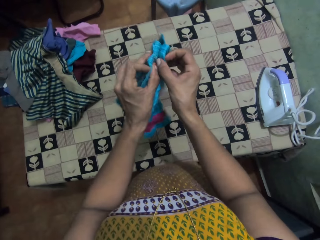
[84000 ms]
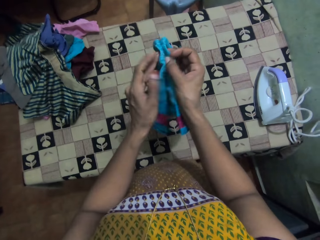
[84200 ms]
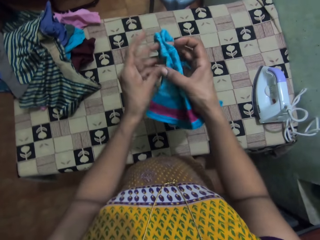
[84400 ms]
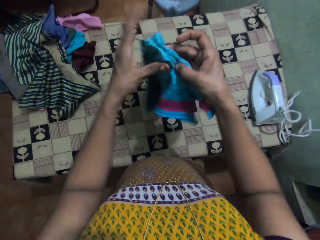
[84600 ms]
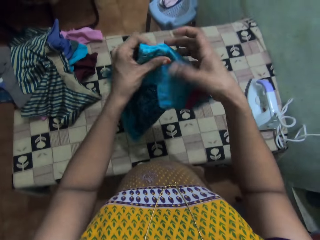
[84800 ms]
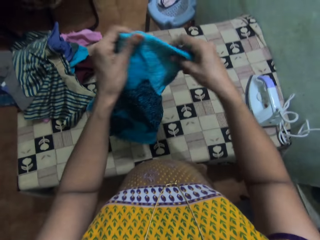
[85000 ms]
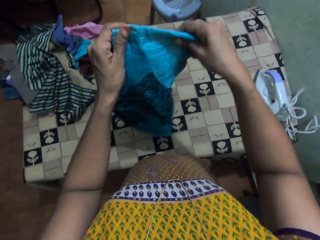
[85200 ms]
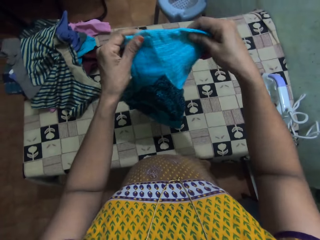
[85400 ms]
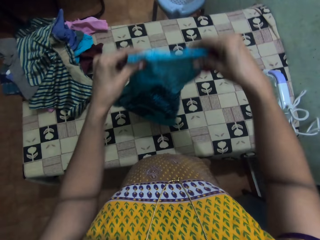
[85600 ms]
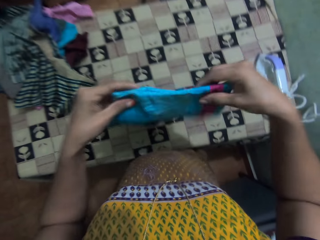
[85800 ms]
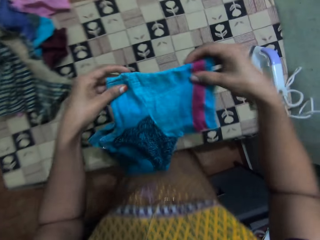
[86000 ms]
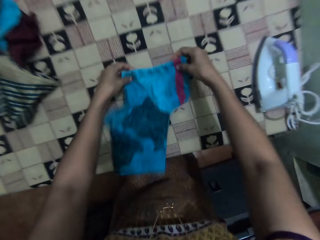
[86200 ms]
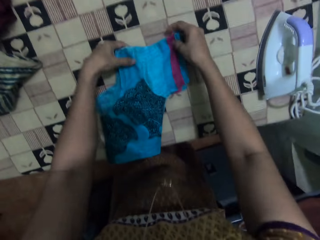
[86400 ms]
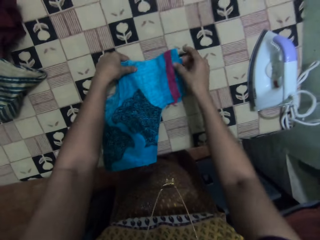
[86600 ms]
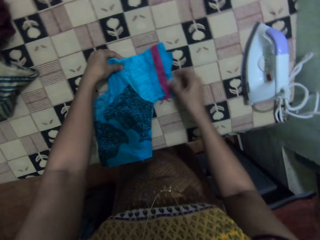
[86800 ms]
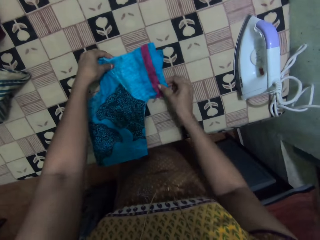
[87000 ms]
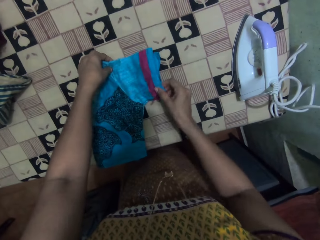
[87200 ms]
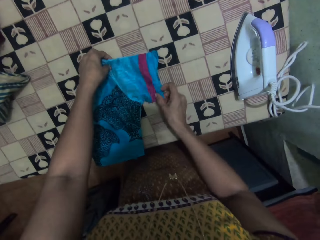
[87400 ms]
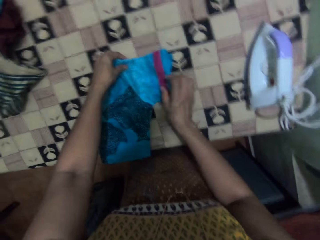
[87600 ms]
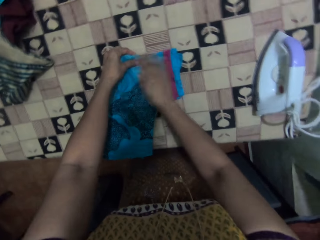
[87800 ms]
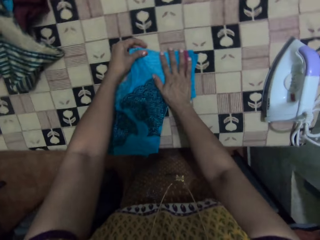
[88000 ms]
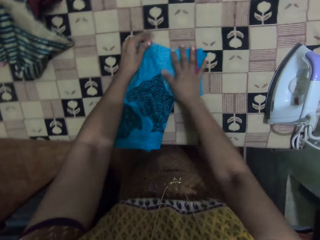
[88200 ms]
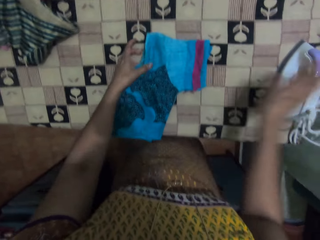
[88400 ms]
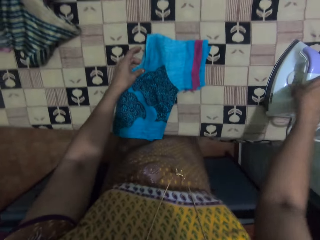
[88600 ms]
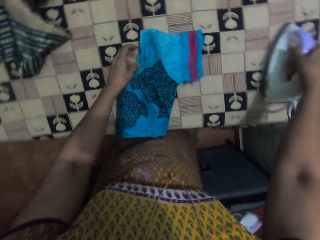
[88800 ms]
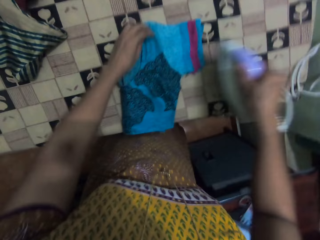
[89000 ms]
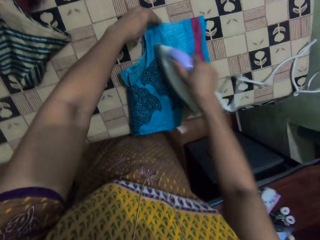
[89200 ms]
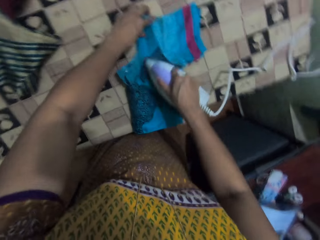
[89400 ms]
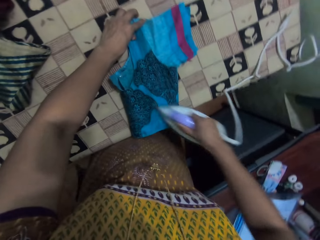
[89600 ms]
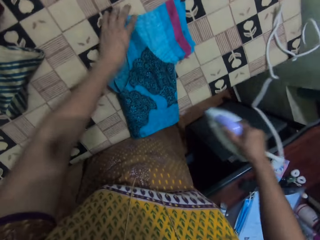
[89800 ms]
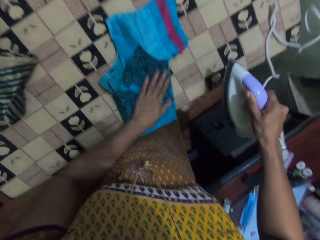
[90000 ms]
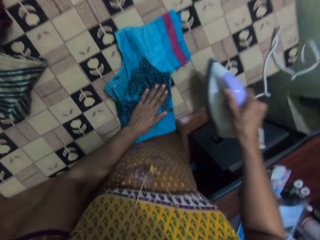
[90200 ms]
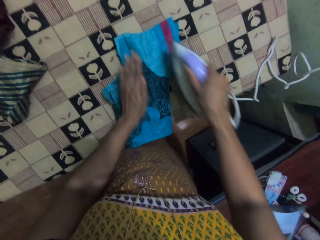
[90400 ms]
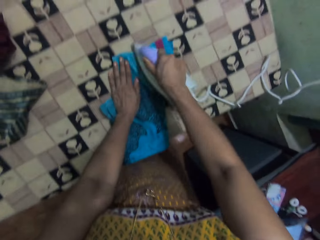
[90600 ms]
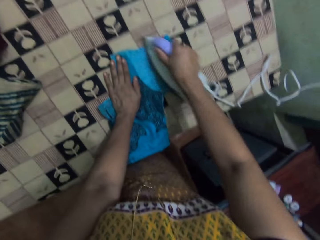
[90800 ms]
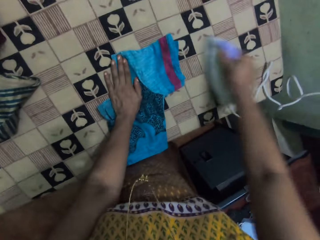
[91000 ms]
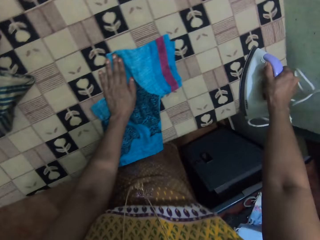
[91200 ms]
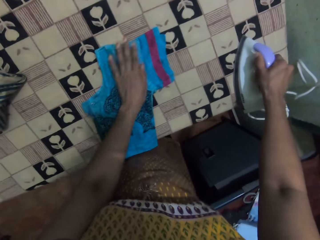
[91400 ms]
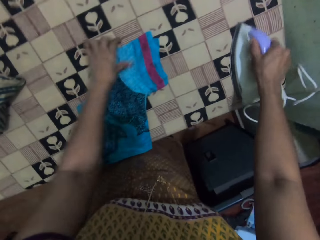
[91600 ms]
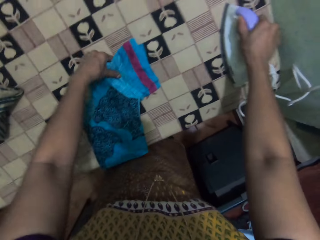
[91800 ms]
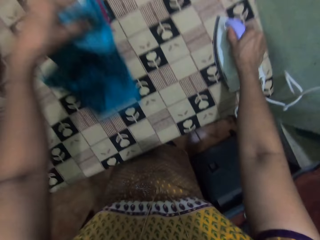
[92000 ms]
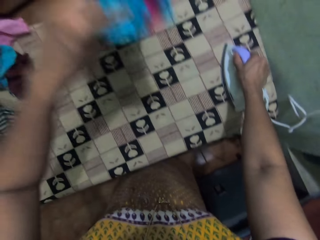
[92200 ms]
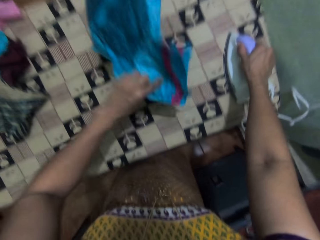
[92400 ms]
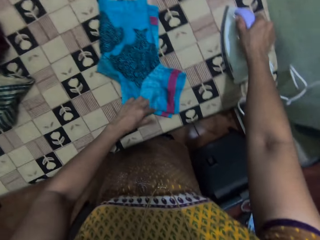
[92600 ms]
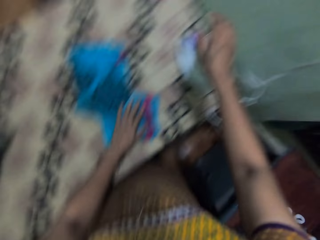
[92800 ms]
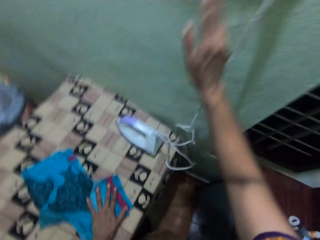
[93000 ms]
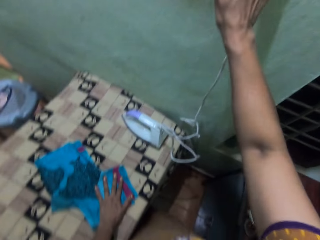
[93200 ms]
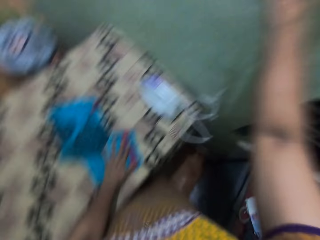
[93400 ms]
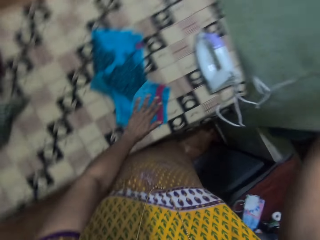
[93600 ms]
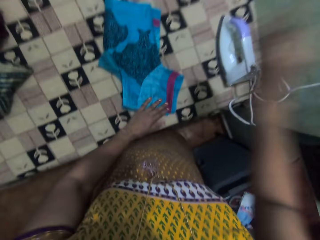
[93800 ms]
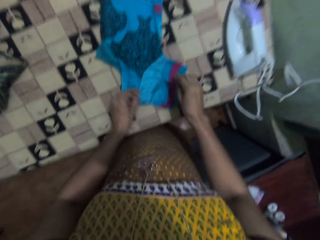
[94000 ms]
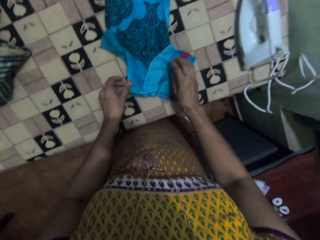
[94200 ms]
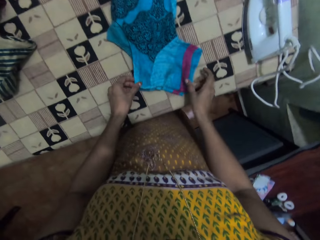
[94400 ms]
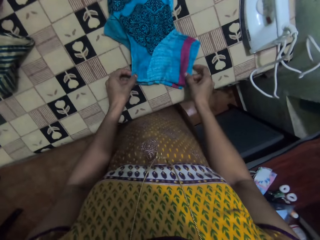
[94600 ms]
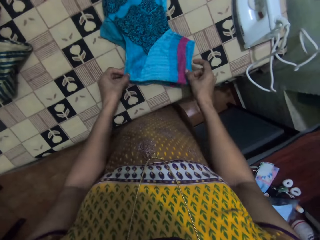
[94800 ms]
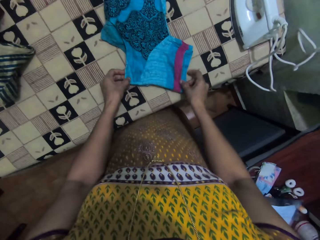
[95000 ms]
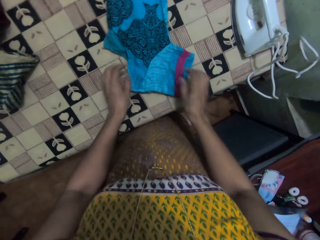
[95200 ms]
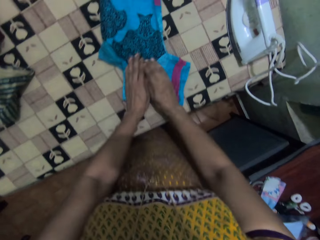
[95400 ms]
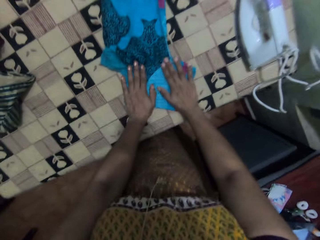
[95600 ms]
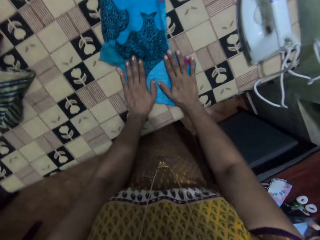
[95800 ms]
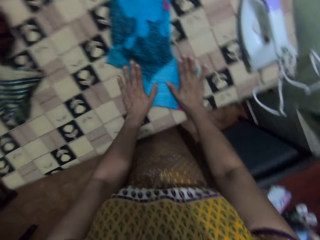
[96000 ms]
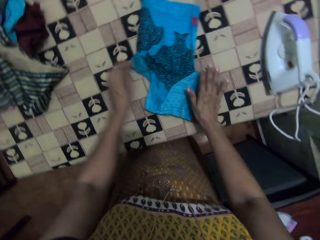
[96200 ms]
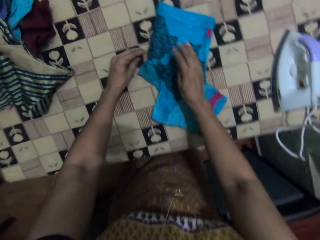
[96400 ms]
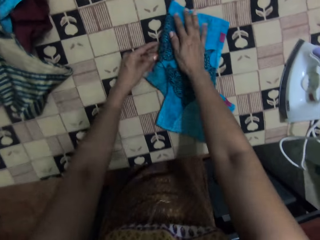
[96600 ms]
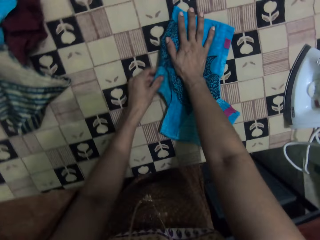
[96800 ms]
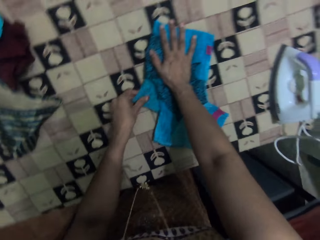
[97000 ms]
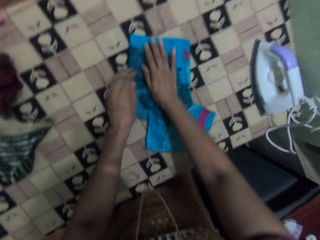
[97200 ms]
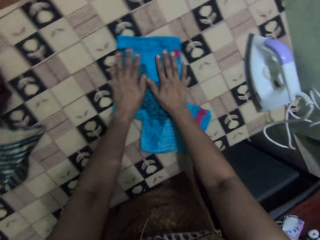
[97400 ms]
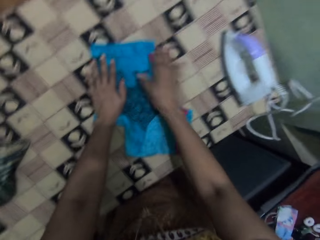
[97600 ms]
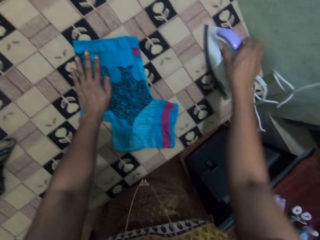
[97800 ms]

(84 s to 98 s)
The camera wearer folds the cloth. They move the cloth. They place the cloth on the table. They adjust the cloth on the table. They pick up the iron box. They move the iron box. They iron the cloth. They touch the cloth. They iron the cloth. They move the iron box on the table. They lift the cloth. They put the iron box on the table. They lift the right hand. They switch off the socket. They move the right hand. They adjust the cloth. They fold the cloth. They stretch the cloth.

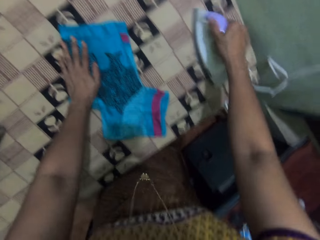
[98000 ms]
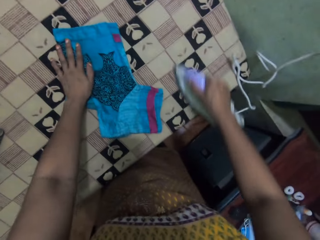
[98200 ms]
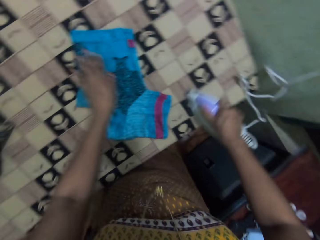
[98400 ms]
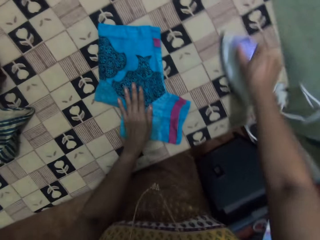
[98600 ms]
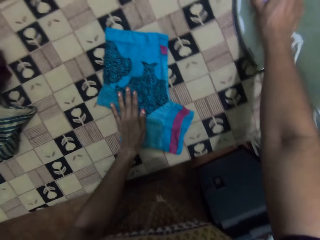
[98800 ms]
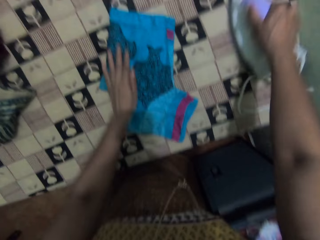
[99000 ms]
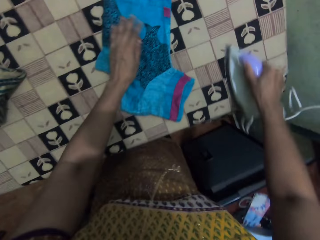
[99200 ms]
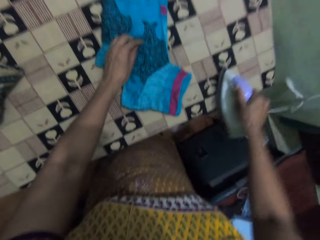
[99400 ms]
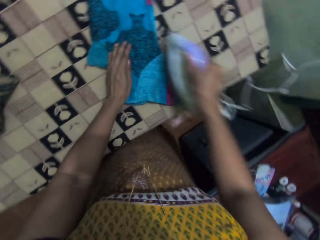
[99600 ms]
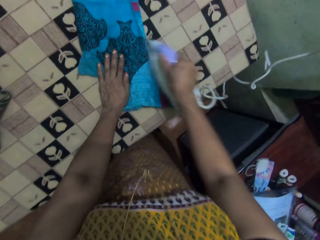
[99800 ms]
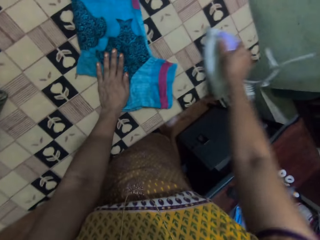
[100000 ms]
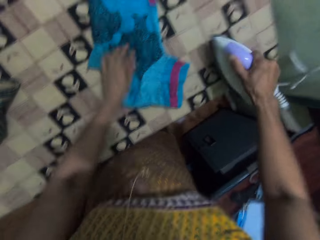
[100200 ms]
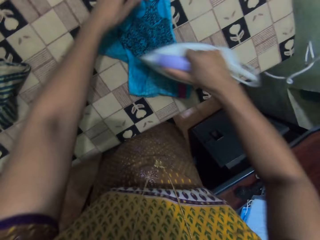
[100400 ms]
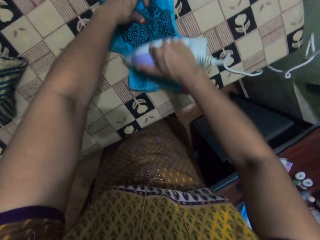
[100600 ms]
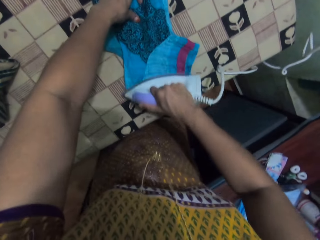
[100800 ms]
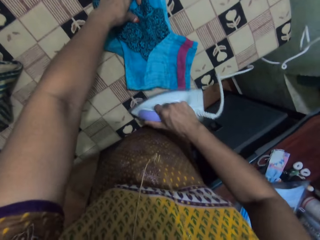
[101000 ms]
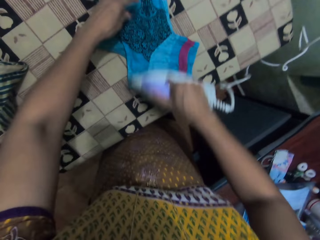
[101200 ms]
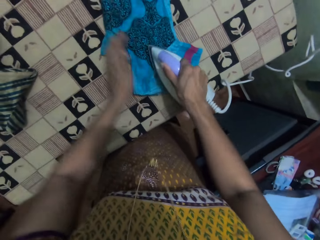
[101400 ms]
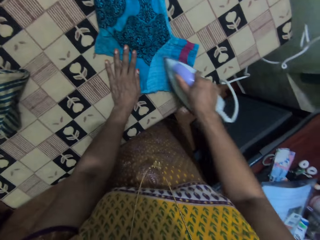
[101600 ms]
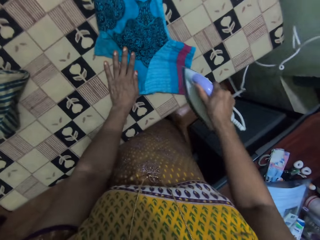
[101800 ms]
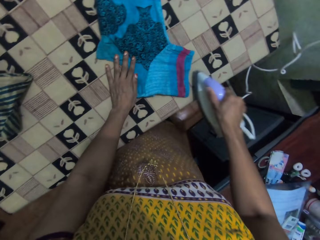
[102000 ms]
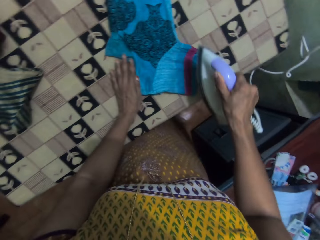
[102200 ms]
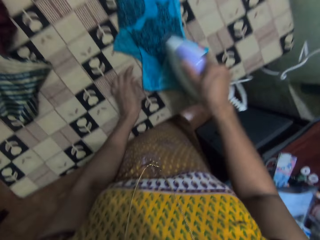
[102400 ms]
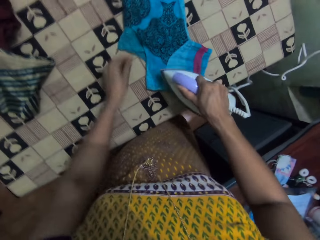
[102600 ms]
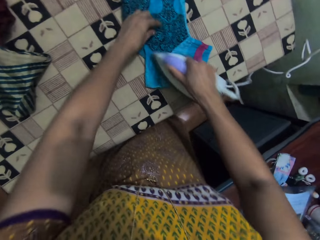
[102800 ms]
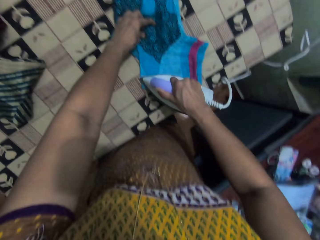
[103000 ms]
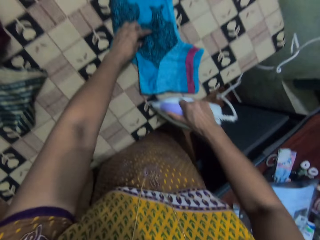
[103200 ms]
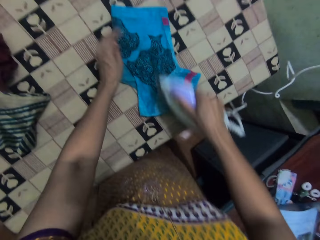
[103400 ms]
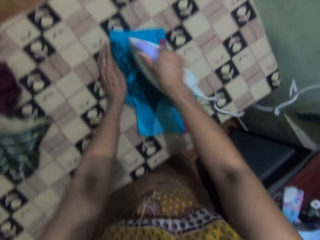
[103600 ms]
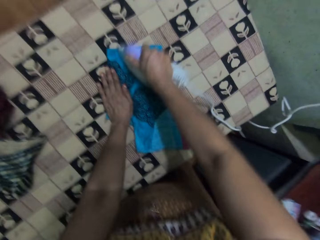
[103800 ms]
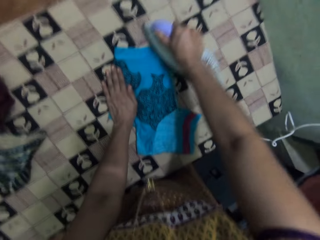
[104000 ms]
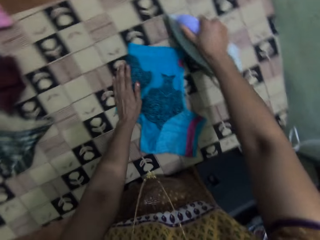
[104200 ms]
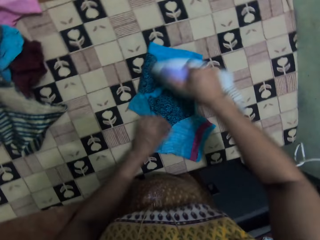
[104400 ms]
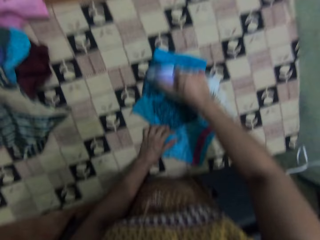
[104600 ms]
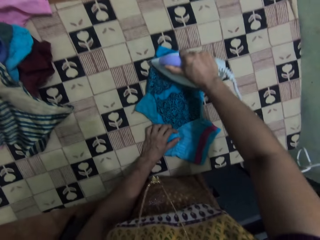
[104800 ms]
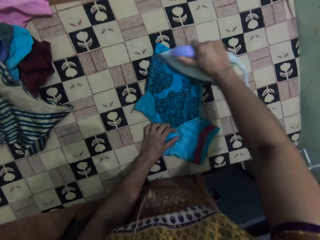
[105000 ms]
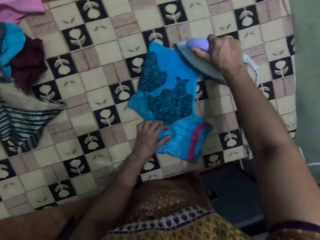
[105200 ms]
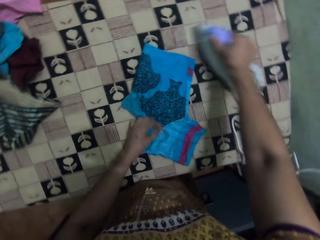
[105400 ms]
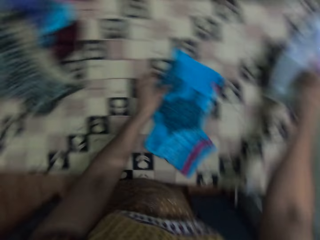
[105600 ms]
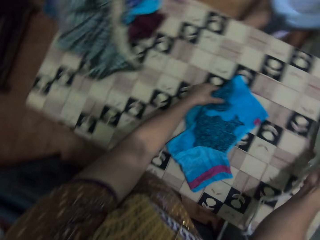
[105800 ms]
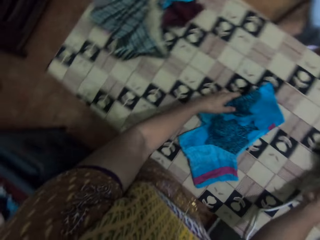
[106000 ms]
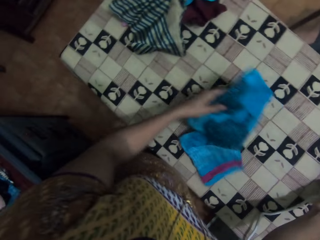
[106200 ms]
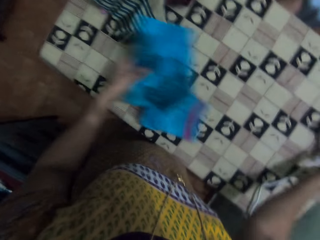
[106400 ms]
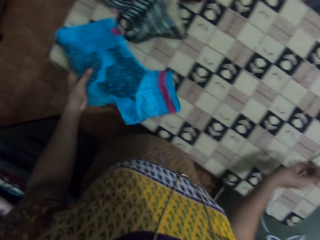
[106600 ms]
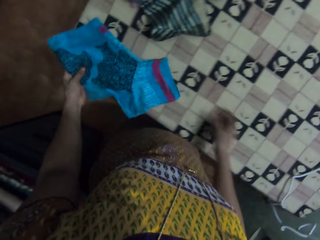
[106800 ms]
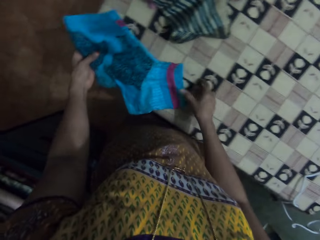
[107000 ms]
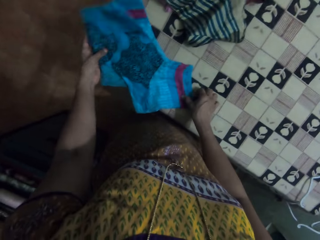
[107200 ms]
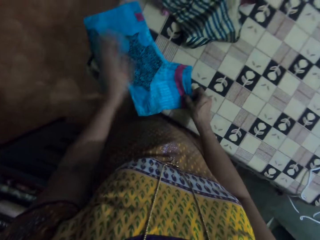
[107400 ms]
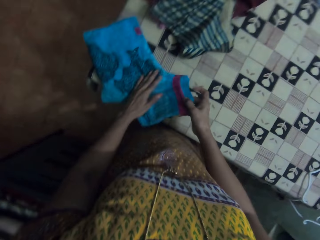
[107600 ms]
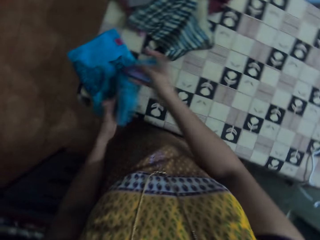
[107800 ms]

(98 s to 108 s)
The camera wearer moves the iron box on the table. They take the iron box. They iron the cloth. They place the iron box on the table. They move the cloth. They take the cloth.
